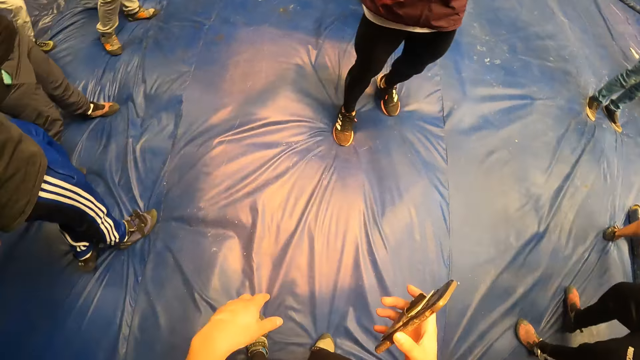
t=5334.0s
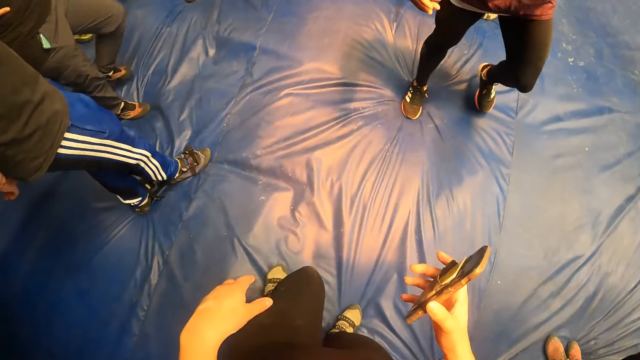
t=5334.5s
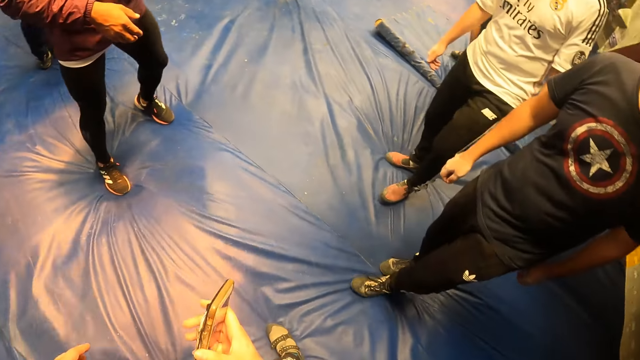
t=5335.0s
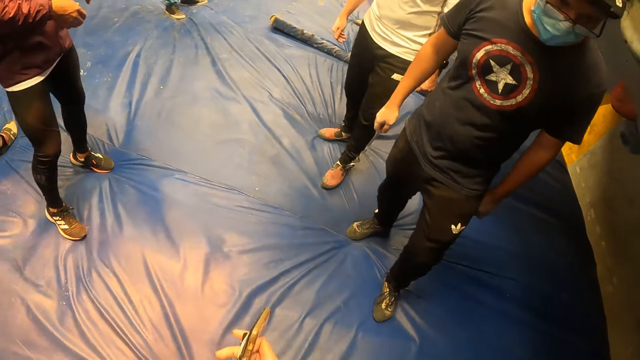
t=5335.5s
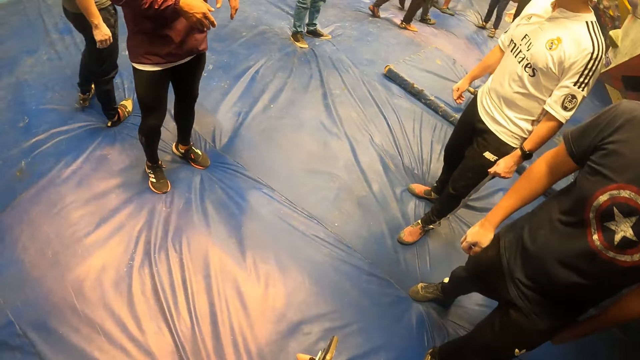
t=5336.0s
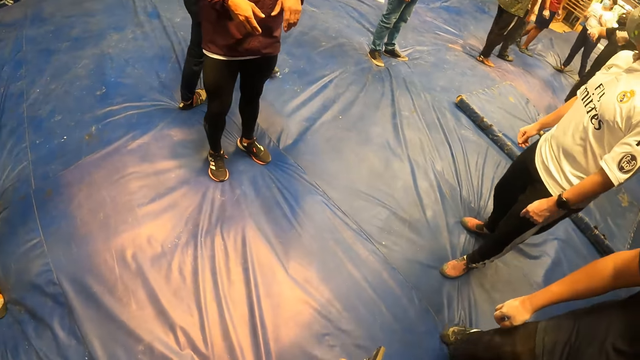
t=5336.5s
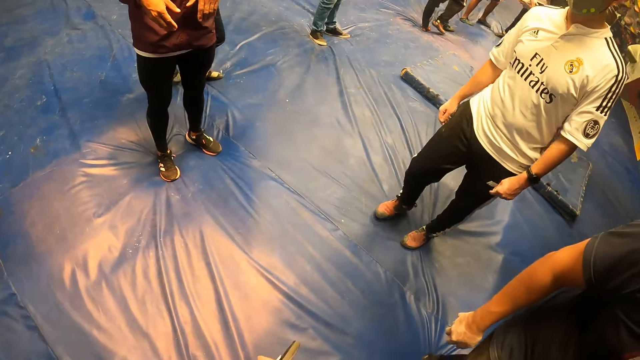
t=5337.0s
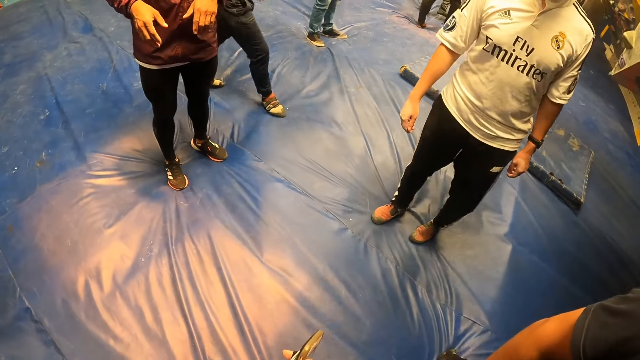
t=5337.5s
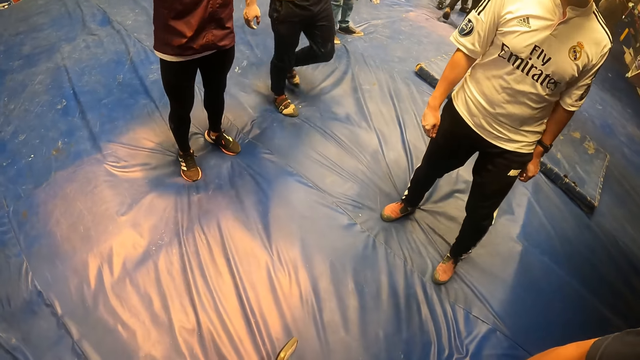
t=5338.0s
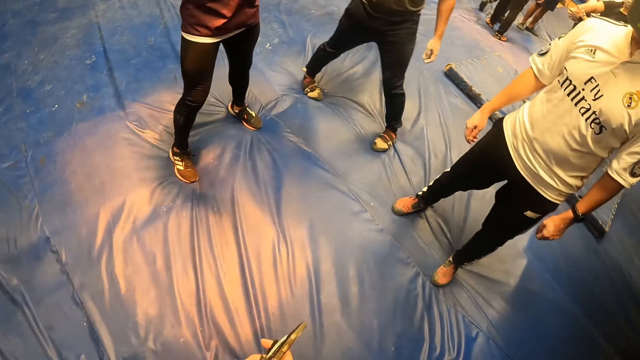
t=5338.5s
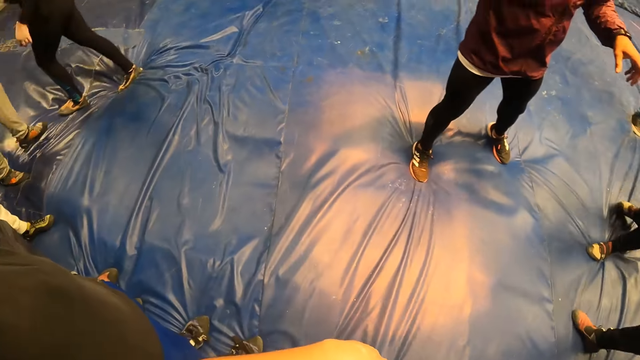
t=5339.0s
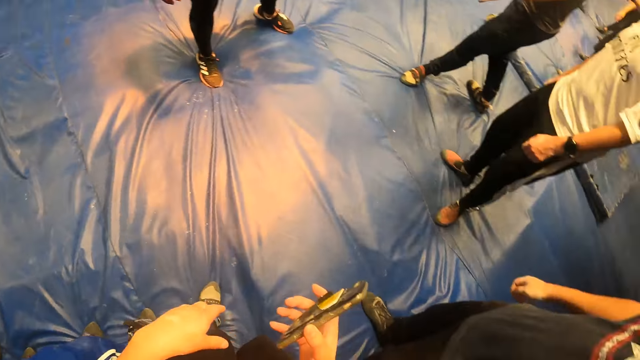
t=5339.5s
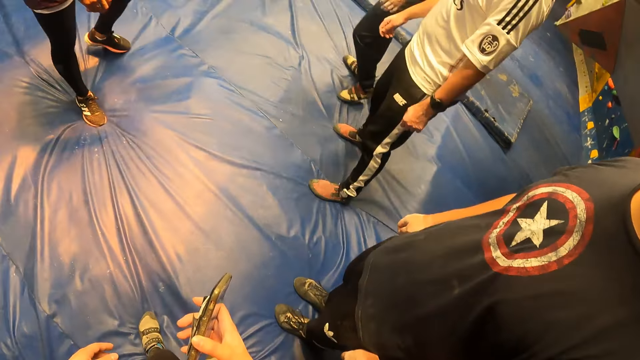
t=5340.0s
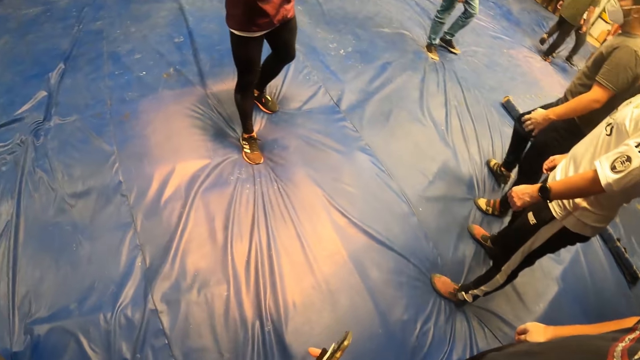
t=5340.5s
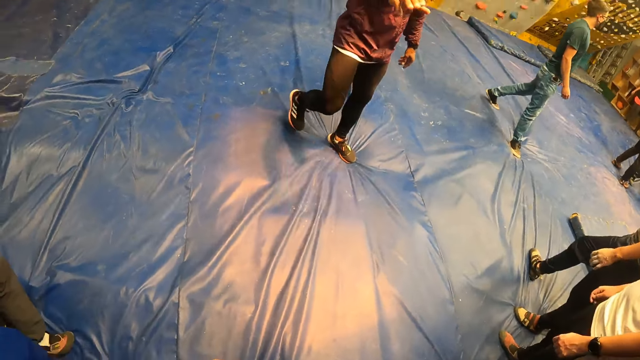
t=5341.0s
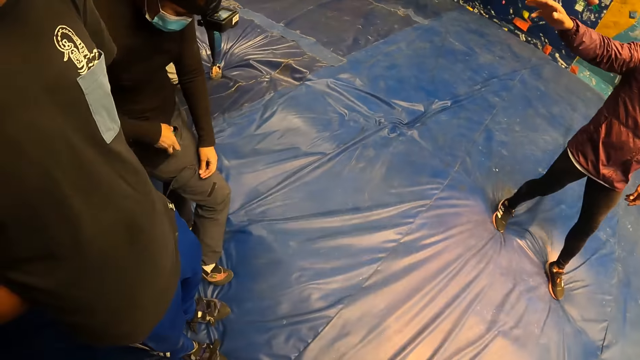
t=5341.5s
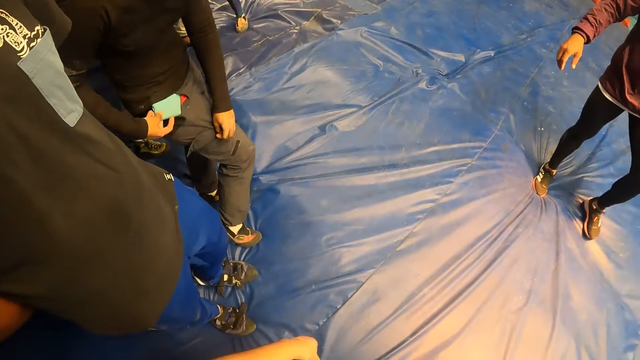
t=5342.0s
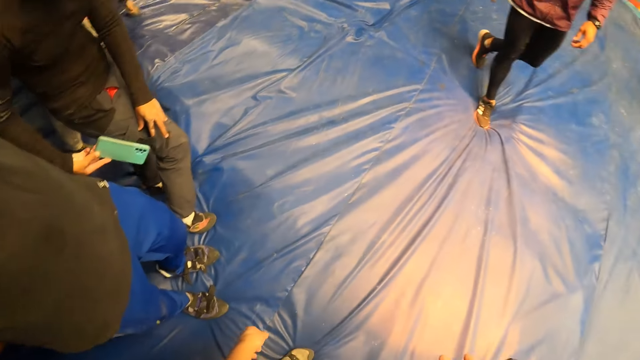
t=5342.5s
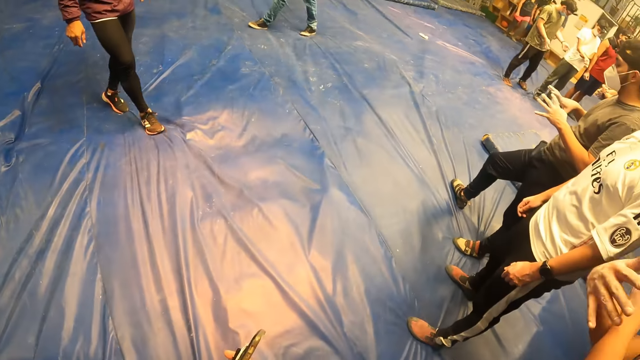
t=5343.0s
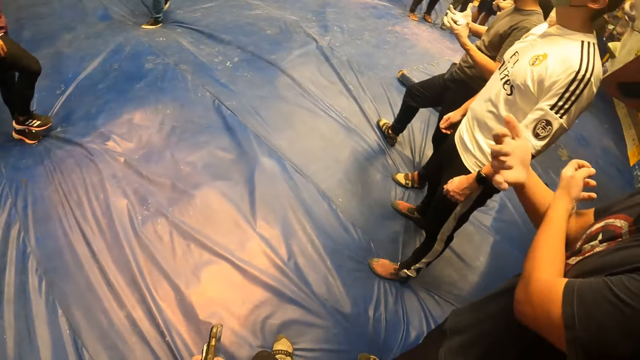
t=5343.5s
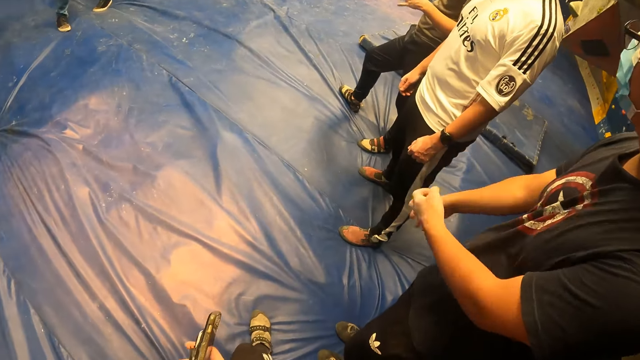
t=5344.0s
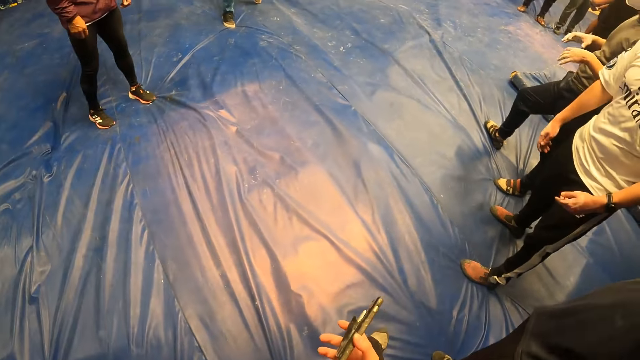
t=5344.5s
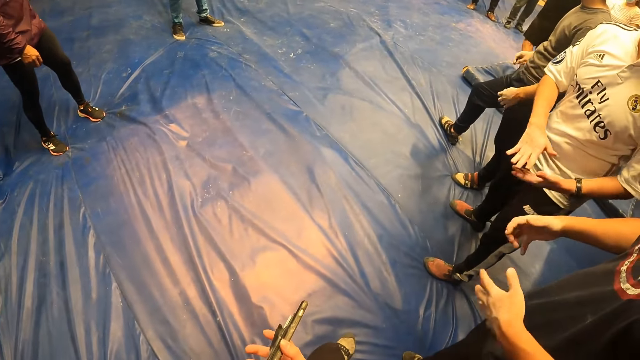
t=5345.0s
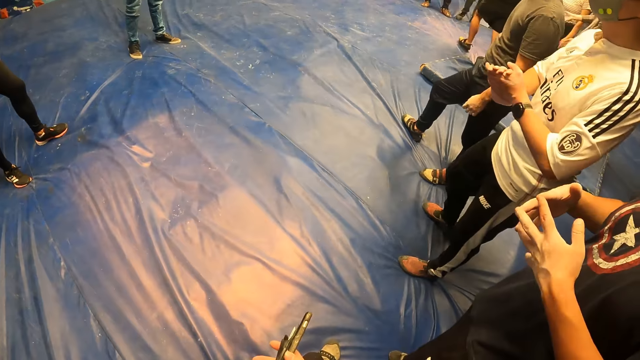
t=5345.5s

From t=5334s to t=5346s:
The camera wearer looks around the room.

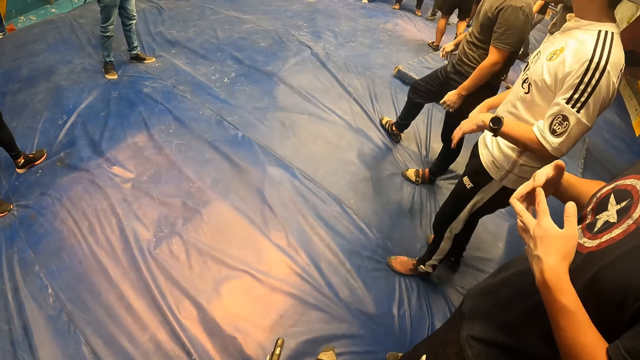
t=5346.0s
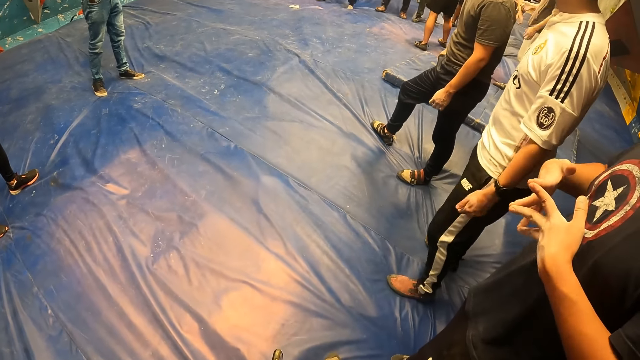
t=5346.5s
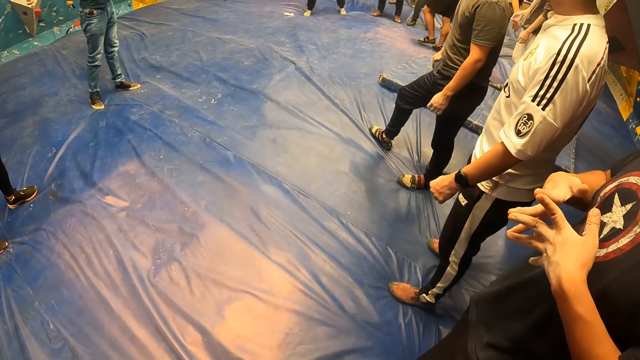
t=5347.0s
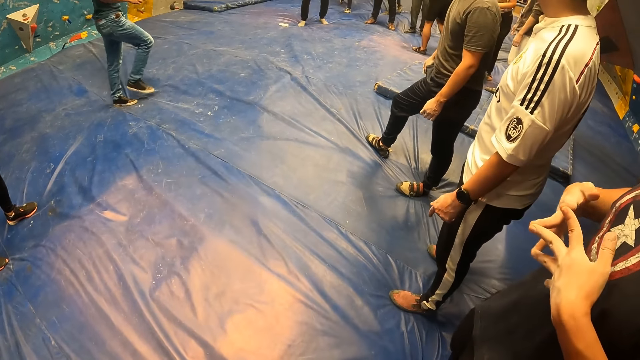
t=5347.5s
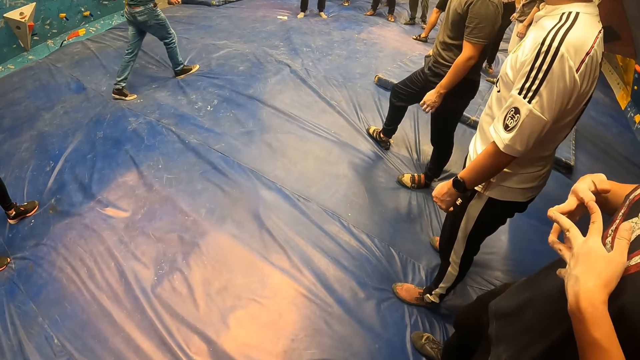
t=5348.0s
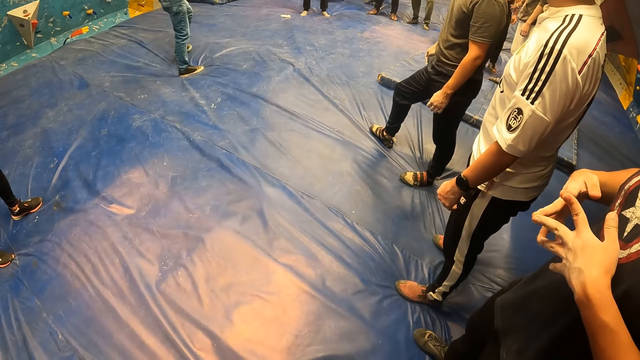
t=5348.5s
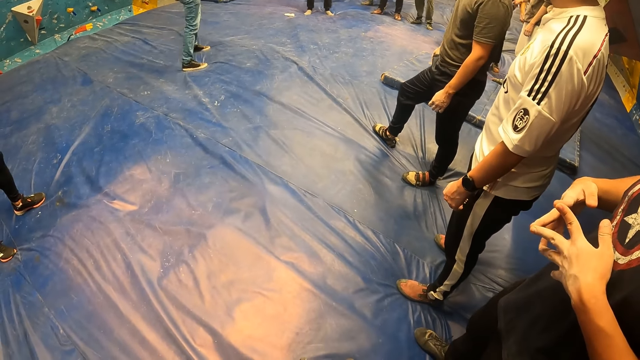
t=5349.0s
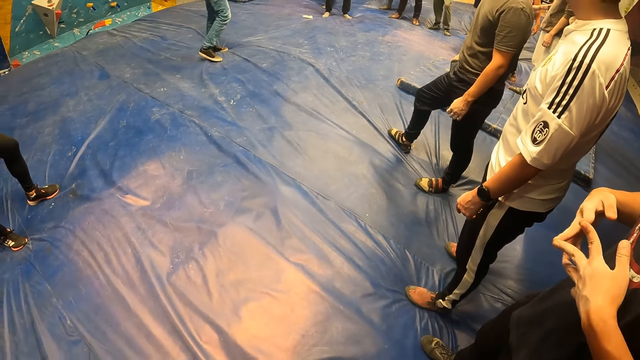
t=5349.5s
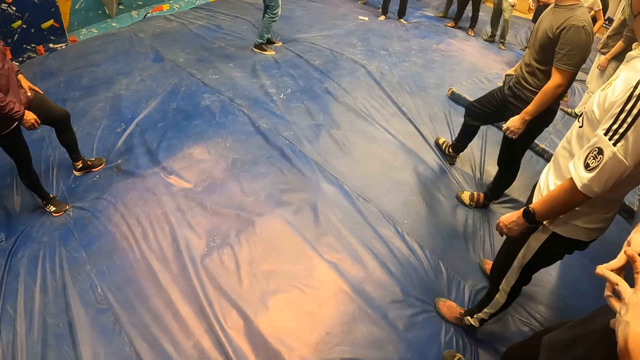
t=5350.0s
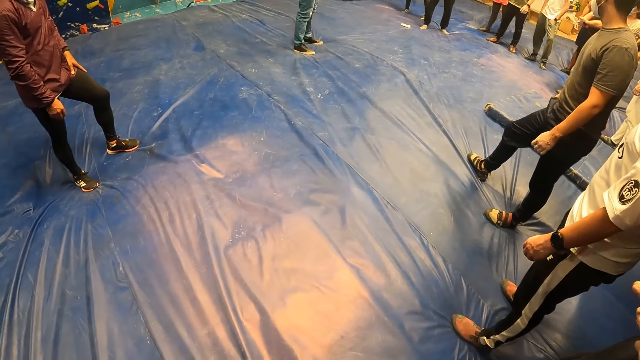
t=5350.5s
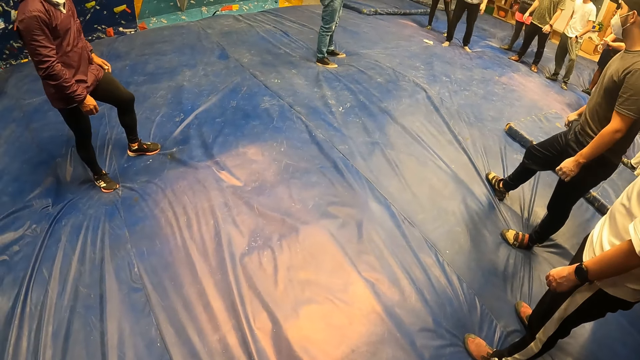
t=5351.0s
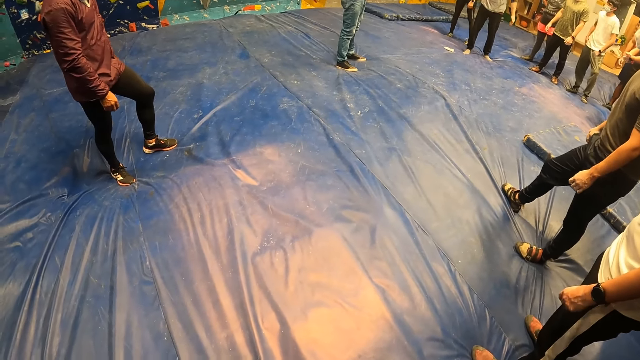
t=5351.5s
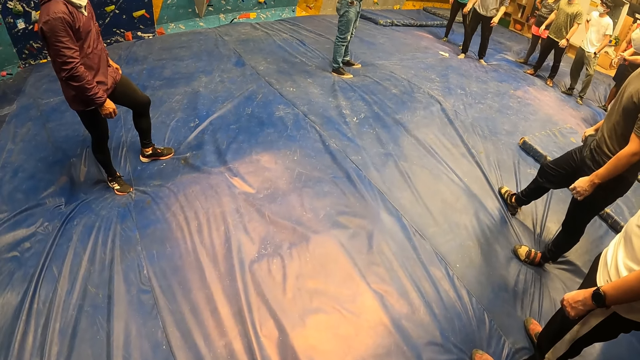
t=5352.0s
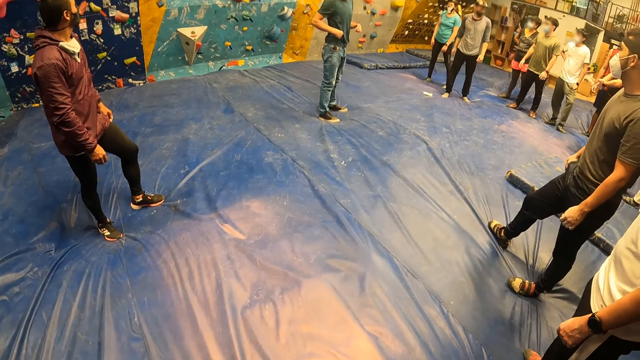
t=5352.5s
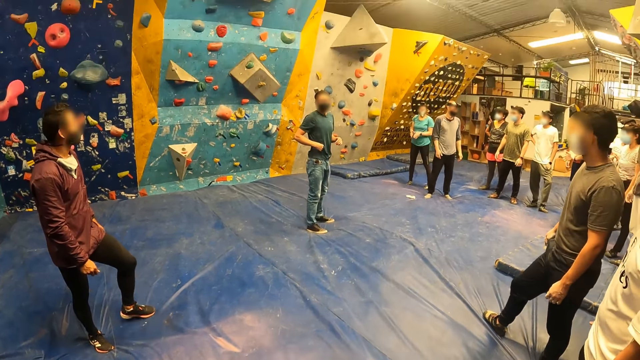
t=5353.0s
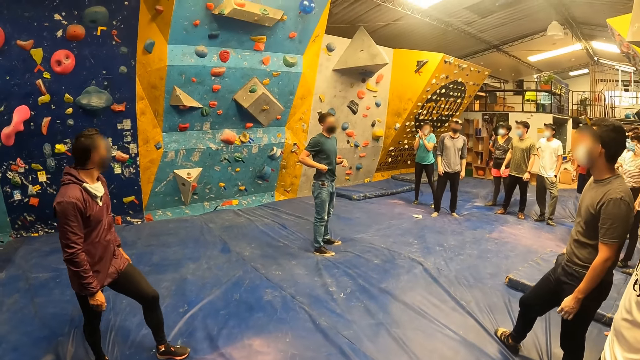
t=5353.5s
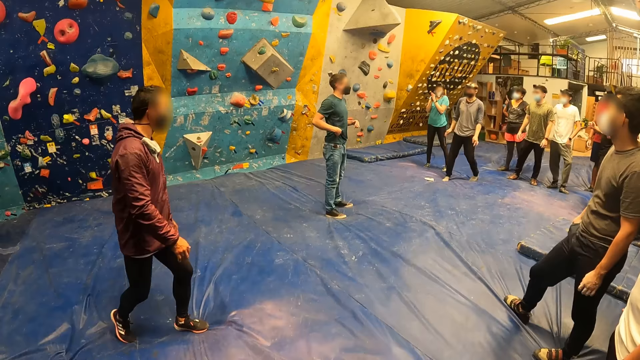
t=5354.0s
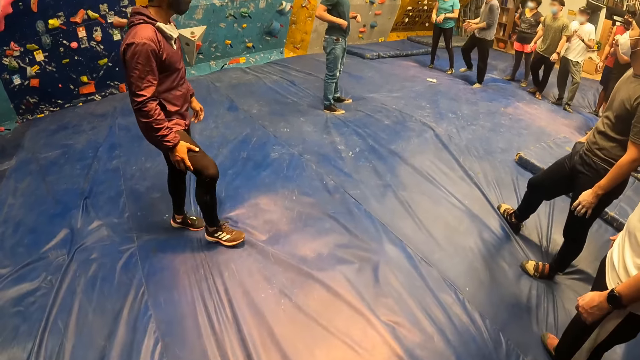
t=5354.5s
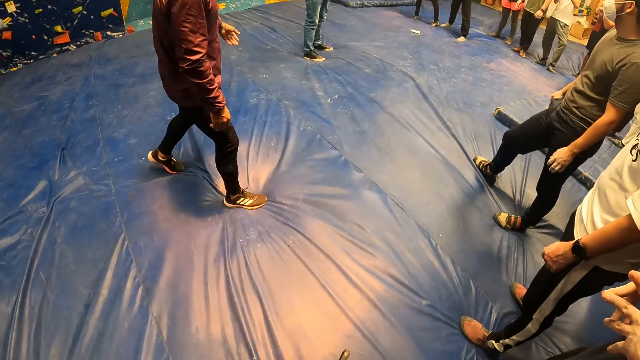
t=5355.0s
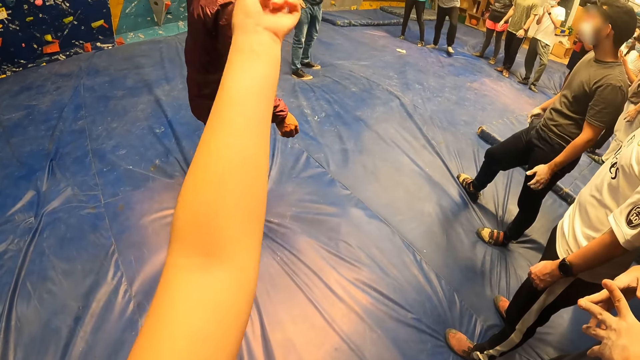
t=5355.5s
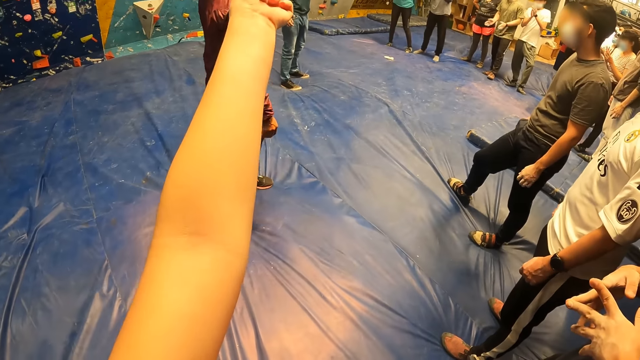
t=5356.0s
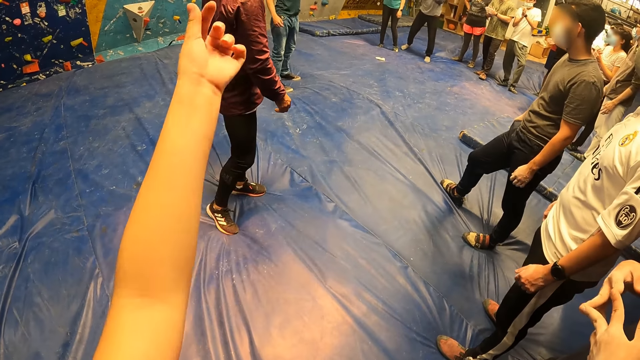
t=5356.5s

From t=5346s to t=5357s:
The camera wearer moves the hand. They clap with a group of people.
